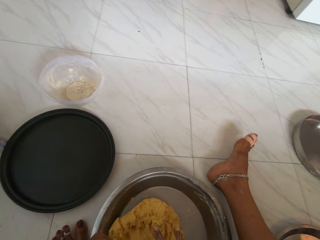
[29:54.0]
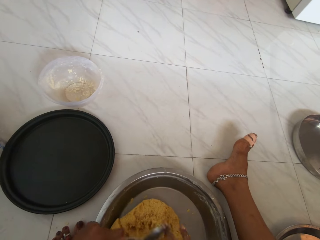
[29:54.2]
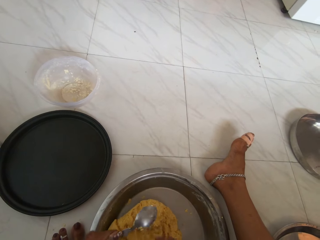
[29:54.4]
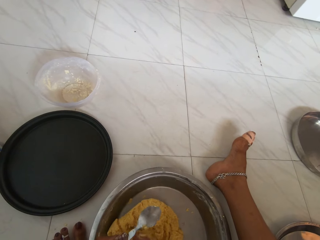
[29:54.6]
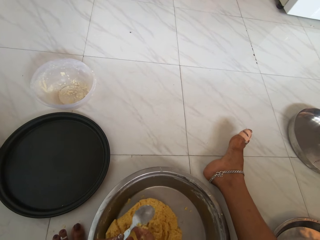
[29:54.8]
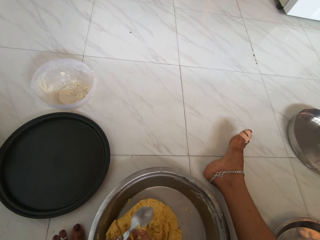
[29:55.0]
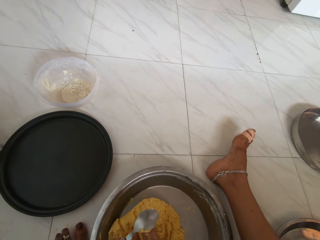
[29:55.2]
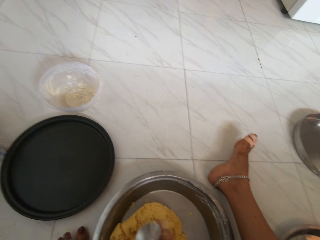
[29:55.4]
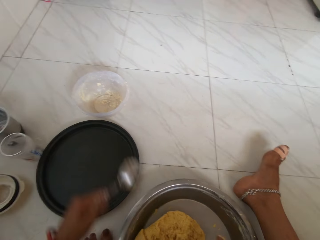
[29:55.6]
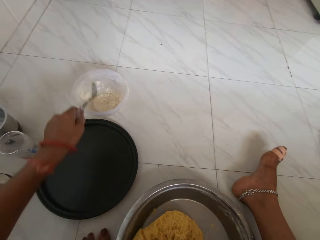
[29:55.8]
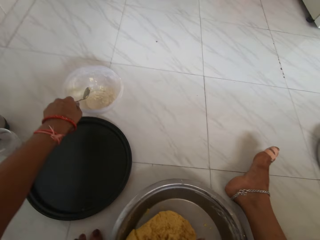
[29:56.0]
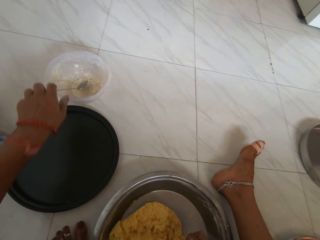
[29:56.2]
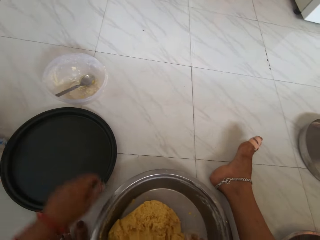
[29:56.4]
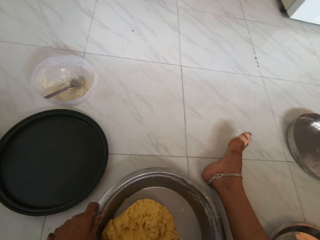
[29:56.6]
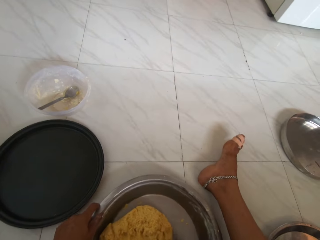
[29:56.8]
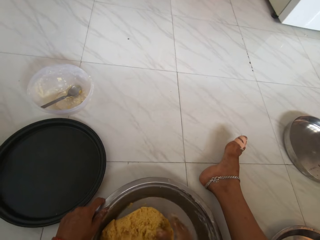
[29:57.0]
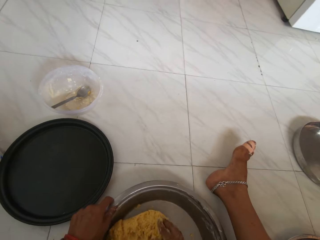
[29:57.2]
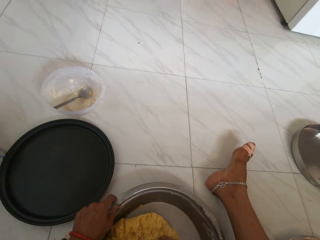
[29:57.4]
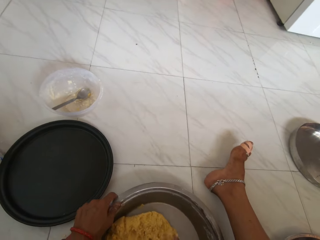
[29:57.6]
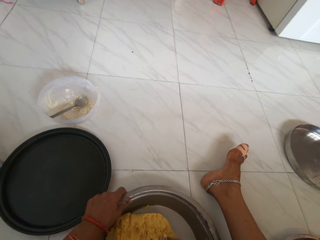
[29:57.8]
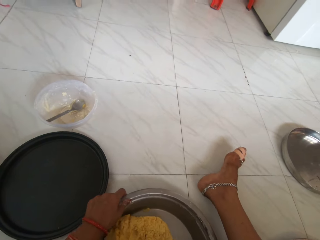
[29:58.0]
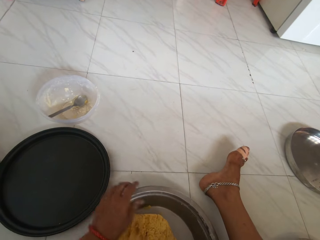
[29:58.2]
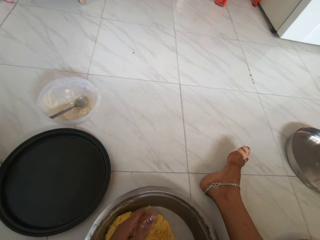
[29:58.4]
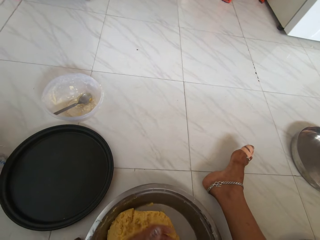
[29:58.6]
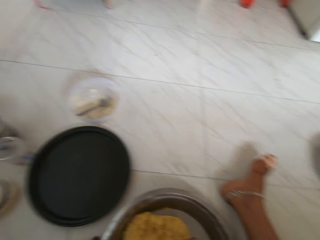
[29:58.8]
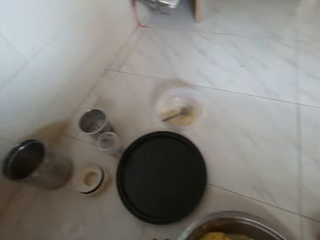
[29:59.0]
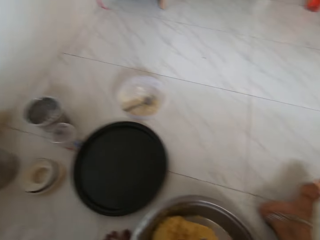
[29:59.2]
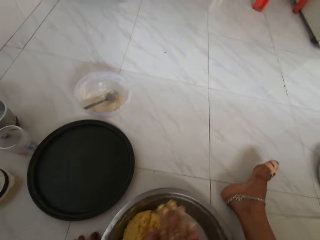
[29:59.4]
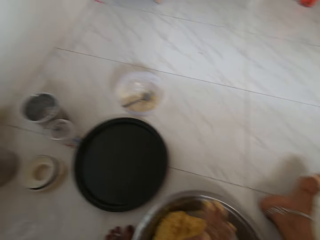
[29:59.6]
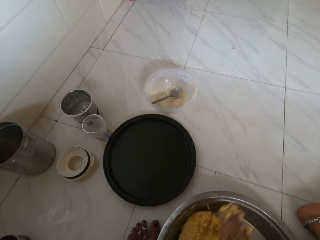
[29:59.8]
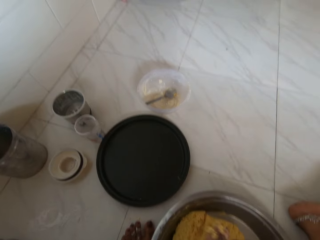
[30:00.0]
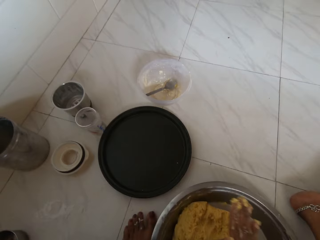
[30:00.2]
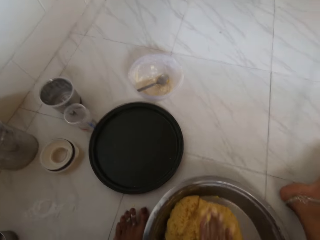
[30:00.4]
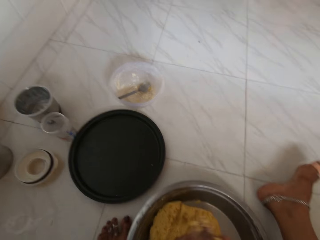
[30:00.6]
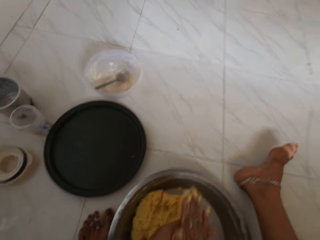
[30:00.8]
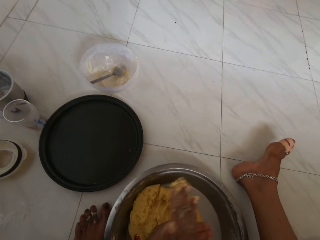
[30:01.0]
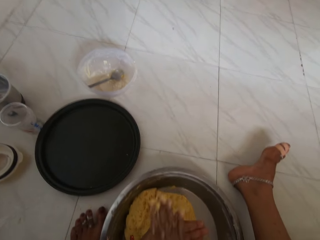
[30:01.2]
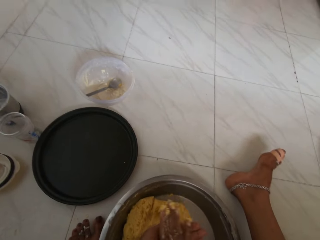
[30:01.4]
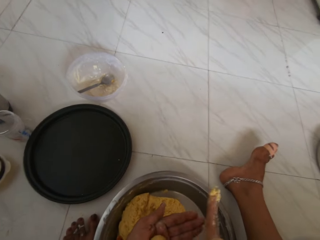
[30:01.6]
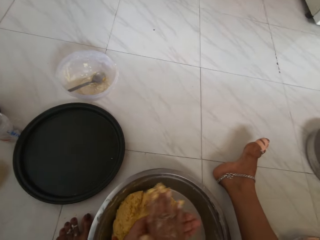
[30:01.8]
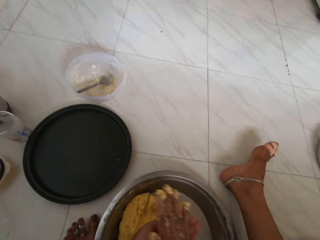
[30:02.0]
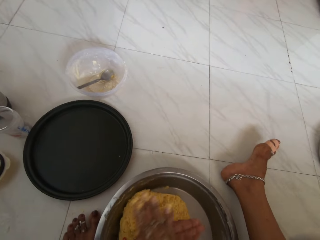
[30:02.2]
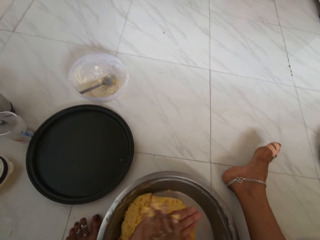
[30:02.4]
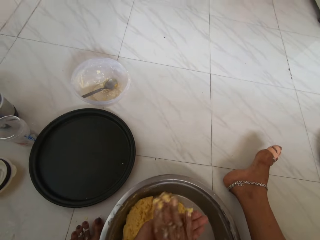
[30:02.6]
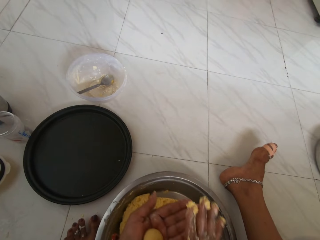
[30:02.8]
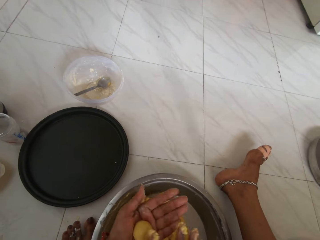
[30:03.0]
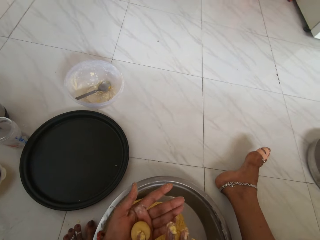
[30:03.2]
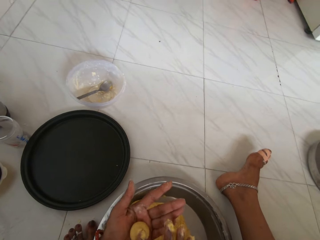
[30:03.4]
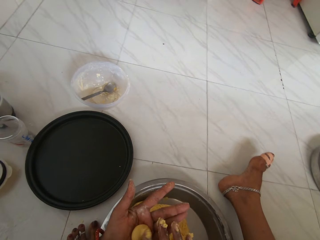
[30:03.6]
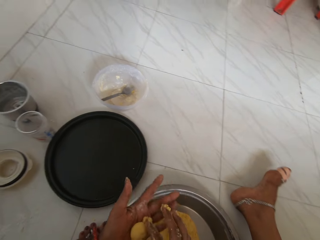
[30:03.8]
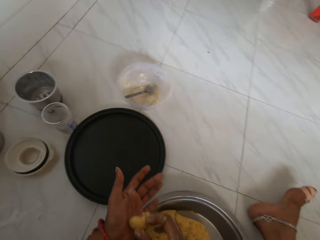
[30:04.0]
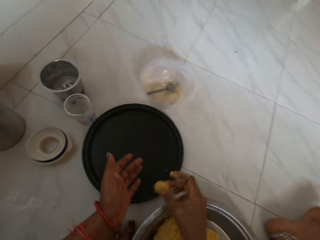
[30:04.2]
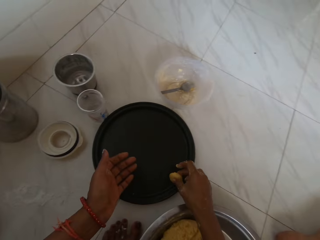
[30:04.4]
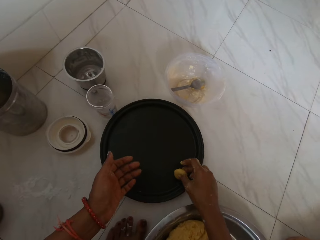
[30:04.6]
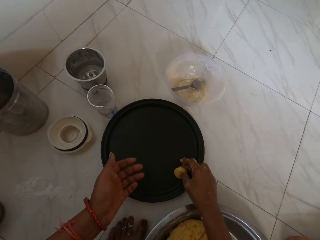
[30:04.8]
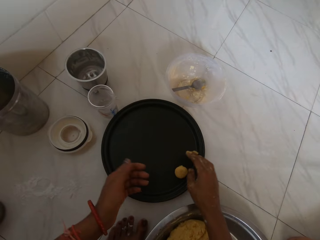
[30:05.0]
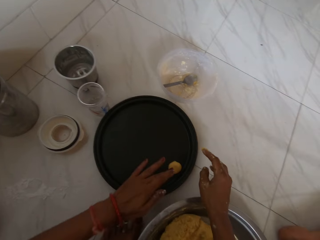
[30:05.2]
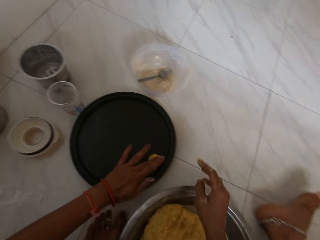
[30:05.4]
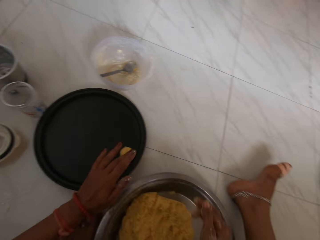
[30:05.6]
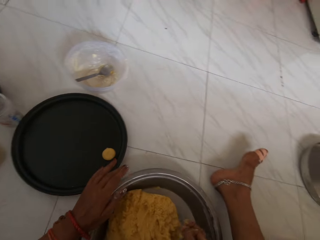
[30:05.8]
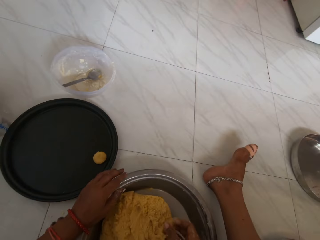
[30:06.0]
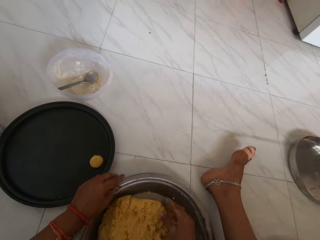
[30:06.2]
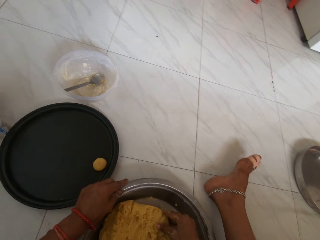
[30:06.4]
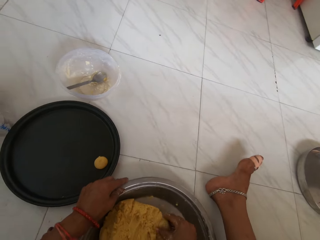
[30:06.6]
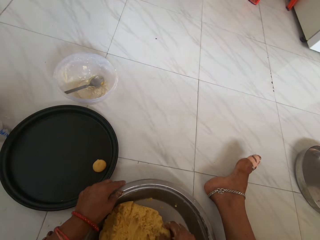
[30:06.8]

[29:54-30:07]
The camera wearer places the spoon in the plastic plate with her left hand. She stirs the dough in the plate with her right hand. She scoops the dough. She rolls part of the dough into a ball with both hands. She pats the dough balls. She places the ball of dough on the tray with her right hand.

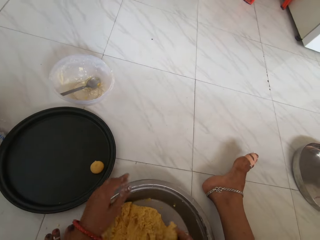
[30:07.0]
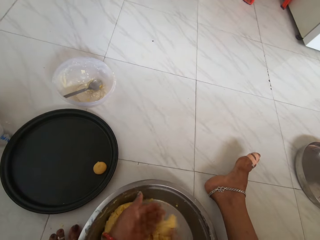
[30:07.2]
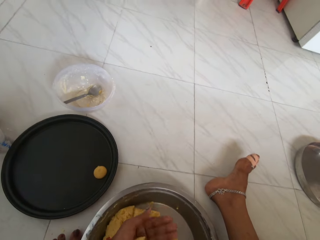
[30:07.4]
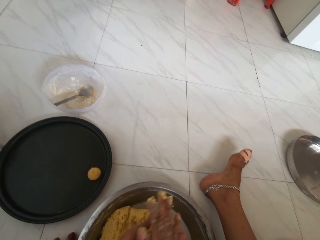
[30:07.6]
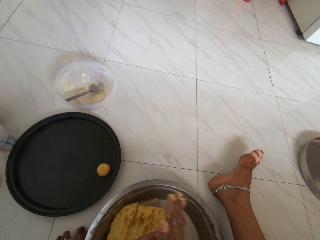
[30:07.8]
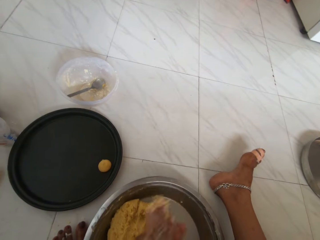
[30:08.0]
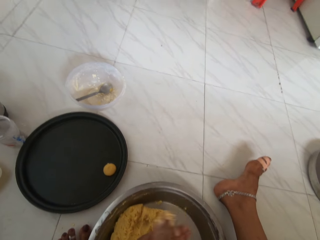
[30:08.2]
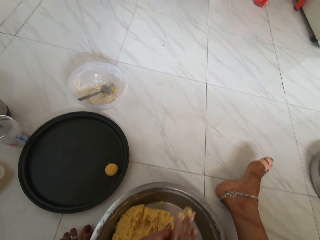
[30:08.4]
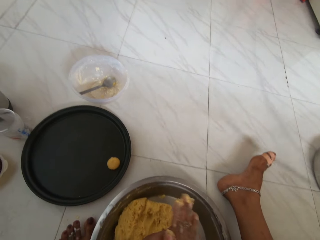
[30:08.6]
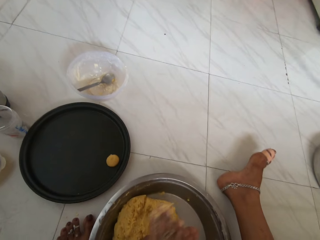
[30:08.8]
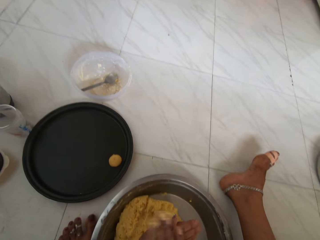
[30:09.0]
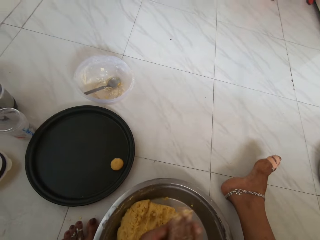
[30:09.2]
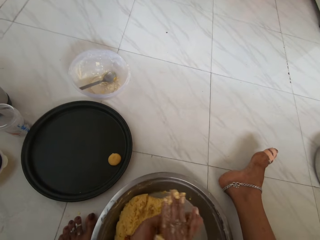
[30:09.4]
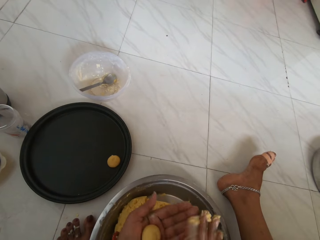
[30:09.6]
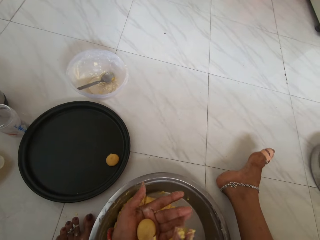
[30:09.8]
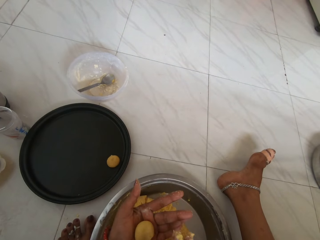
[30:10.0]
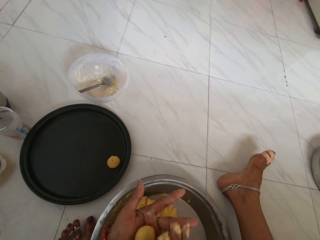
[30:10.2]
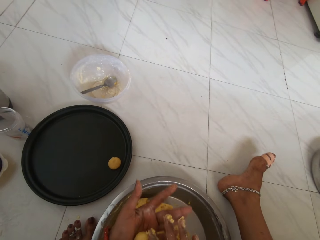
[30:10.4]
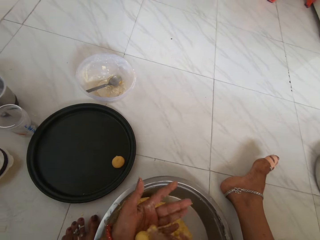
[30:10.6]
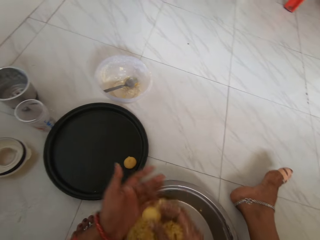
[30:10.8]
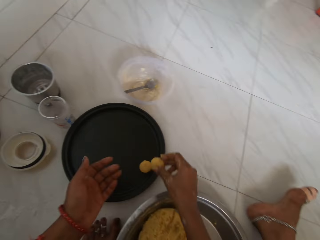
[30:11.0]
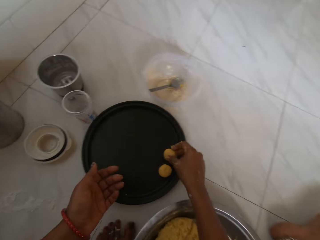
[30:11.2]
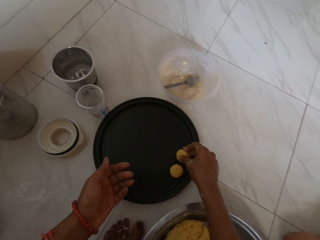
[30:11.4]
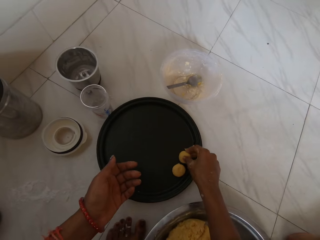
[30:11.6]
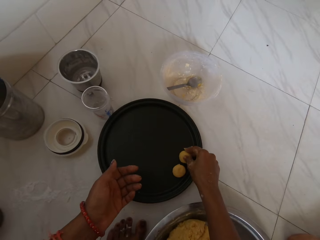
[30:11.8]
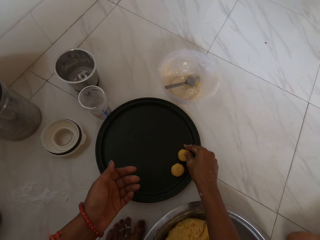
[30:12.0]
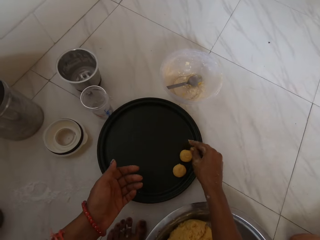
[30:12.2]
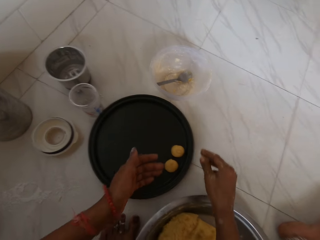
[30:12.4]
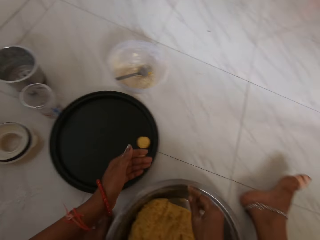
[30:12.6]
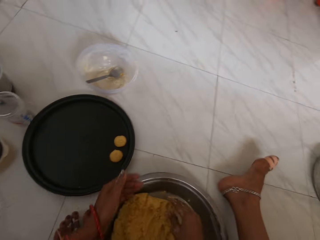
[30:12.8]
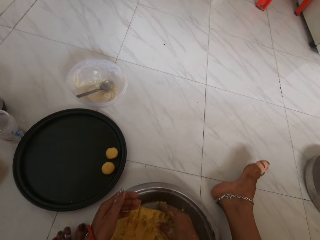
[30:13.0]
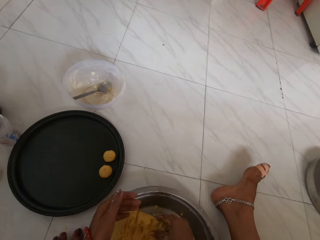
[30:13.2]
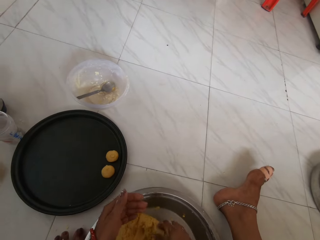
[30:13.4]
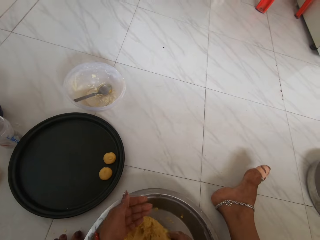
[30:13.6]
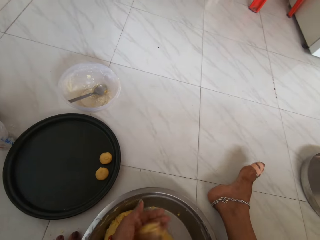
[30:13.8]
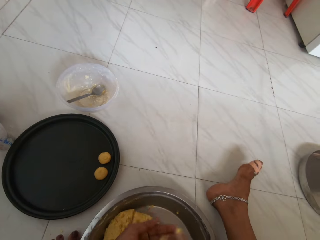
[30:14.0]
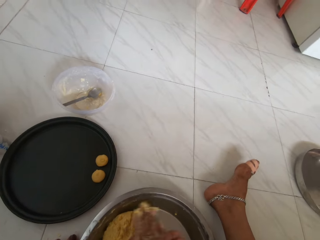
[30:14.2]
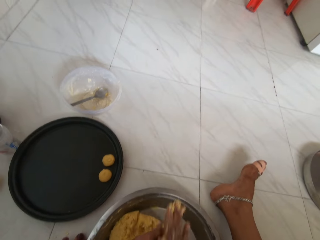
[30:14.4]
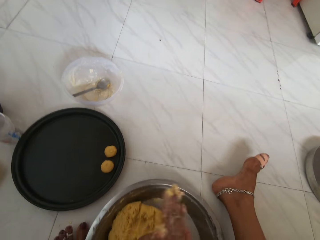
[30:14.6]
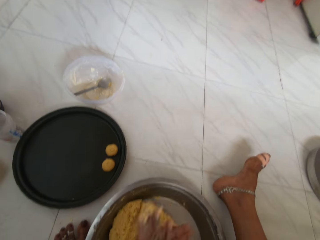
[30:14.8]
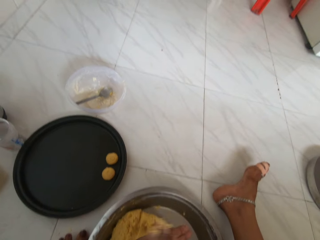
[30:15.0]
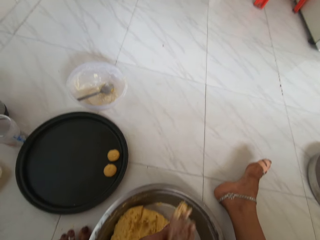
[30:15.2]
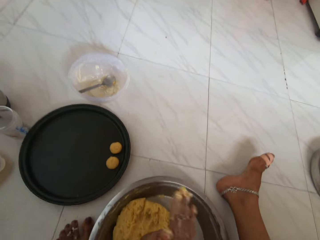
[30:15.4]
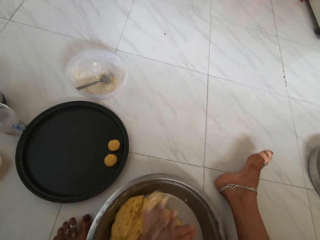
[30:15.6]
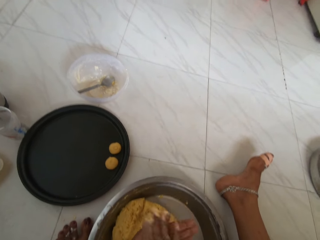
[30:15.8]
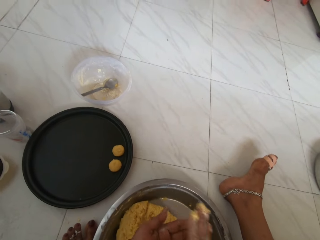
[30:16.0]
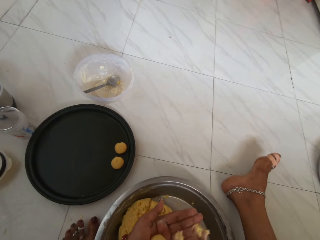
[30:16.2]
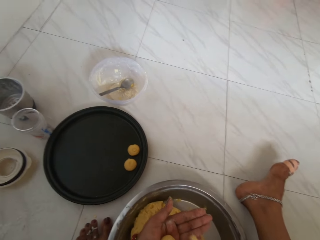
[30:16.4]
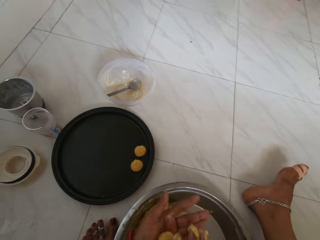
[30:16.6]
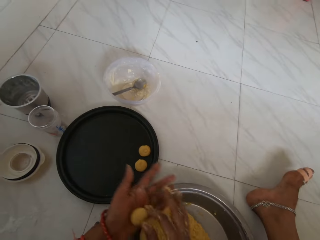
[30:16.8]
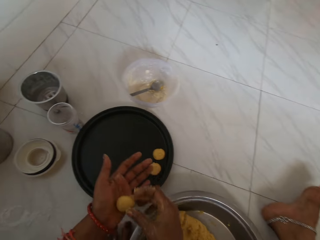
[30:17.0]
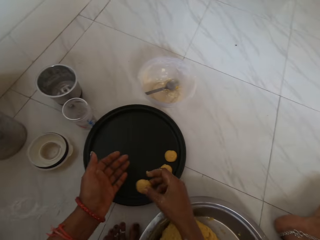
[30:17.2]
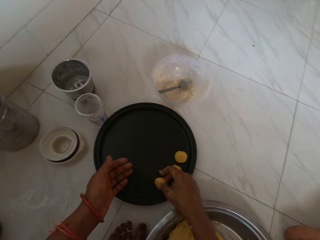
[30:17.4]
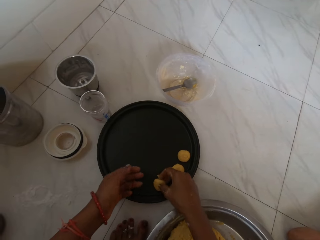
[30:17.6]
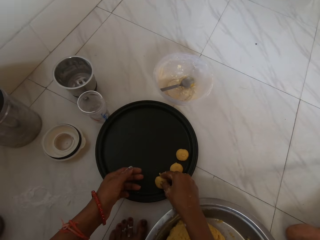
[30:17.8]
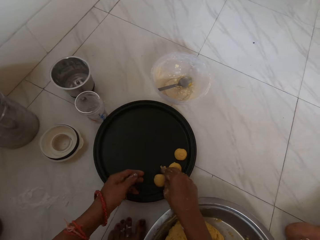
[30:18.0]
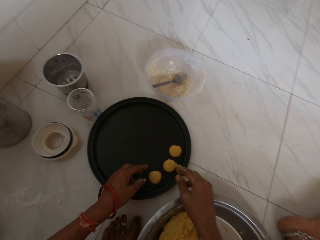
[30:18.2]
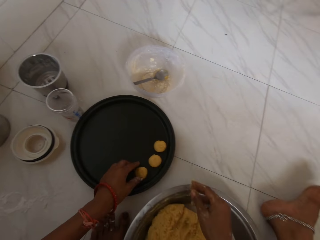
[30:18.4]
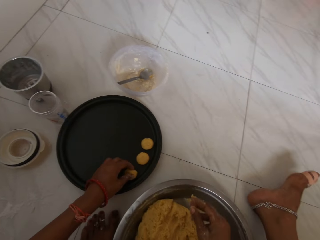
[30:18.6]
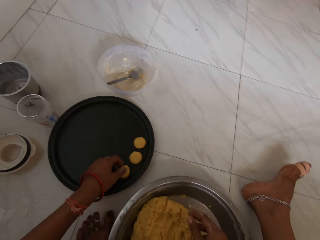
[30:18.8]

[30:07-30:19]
The camera wearer rolls part of the dough into a ball with both hands. She pats the dough balls. She places the ball of dough on the tray with her right hand. She scoops the dough. She rolls part of the dough into a ball with both hands. She pats the dough balls. She places the ball of dough on the tray with her right hand. She adjusts the ball of dough on the tray with her left hand.
